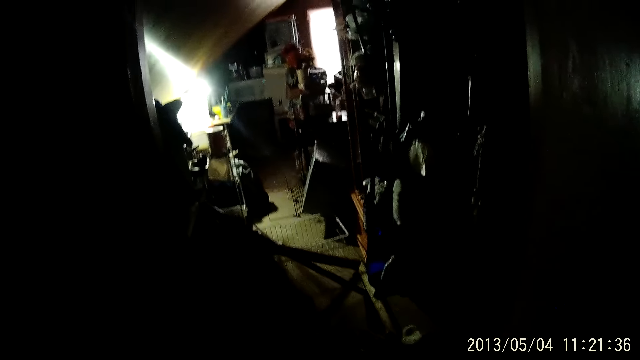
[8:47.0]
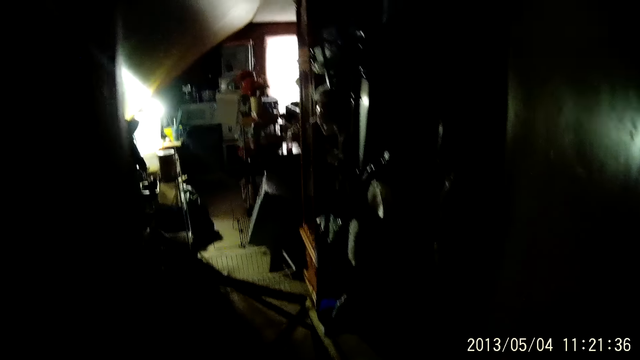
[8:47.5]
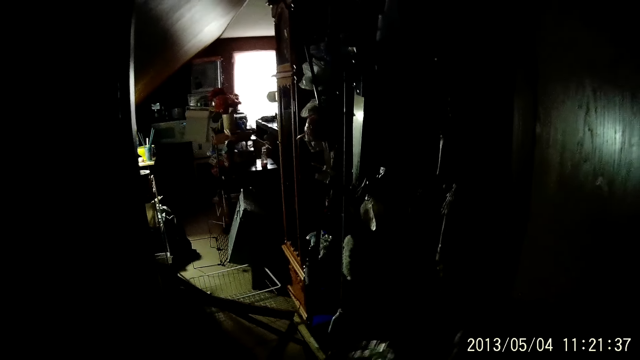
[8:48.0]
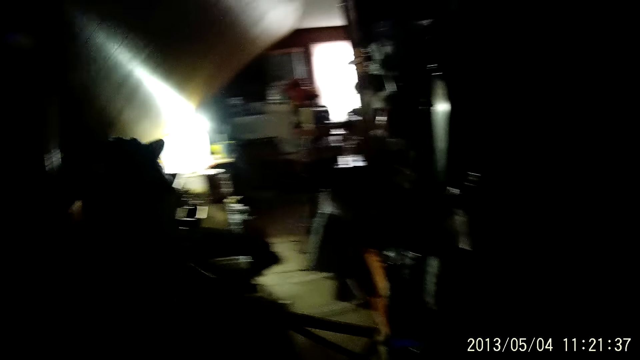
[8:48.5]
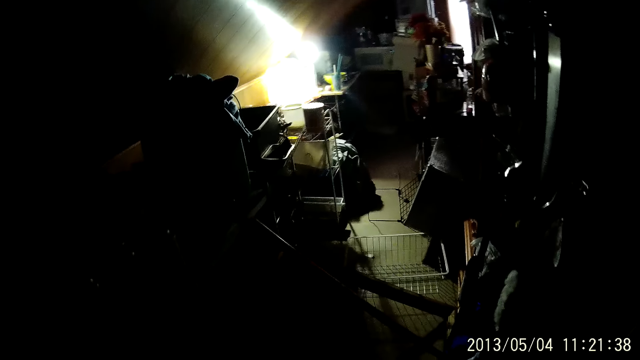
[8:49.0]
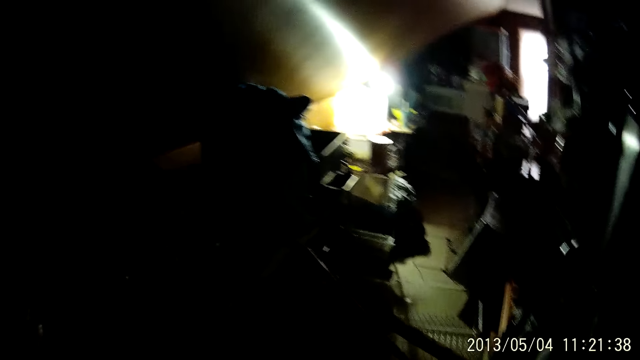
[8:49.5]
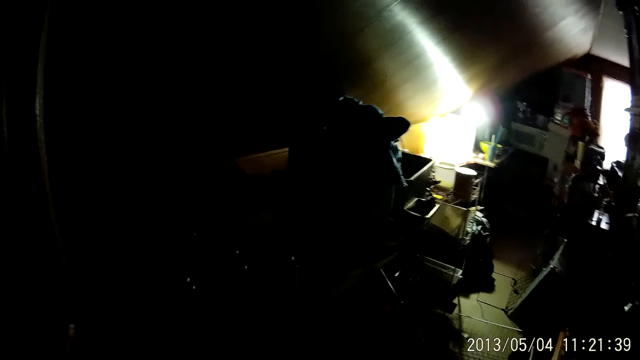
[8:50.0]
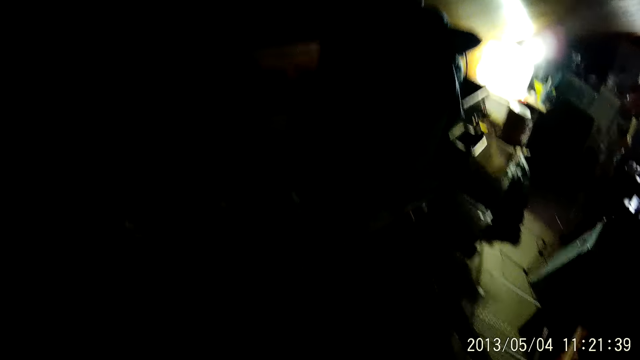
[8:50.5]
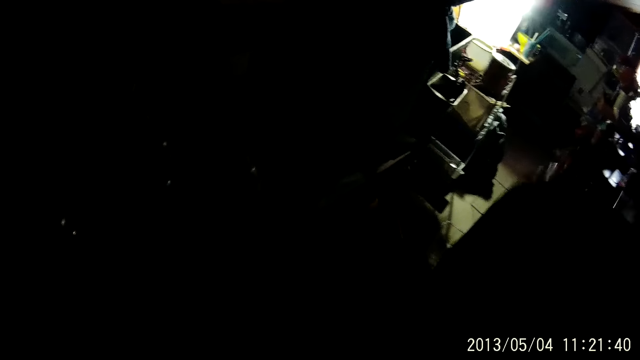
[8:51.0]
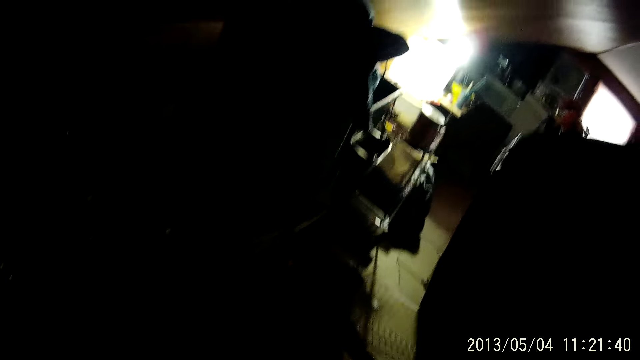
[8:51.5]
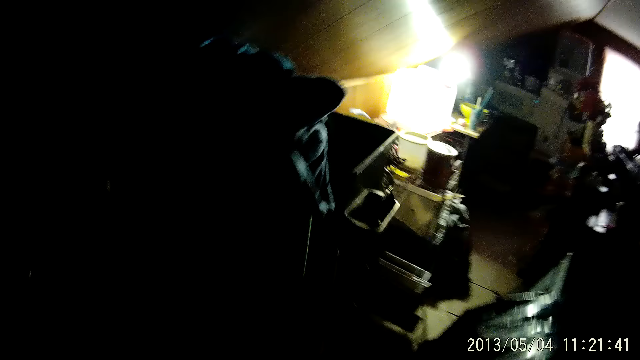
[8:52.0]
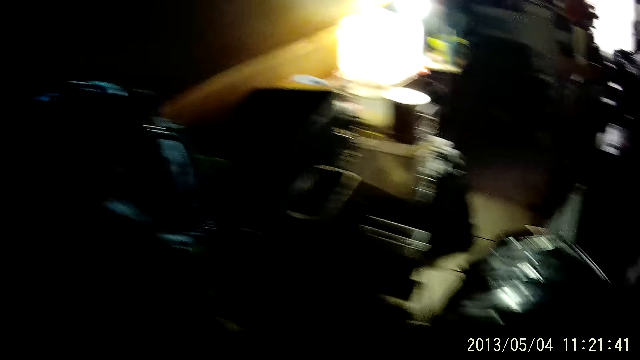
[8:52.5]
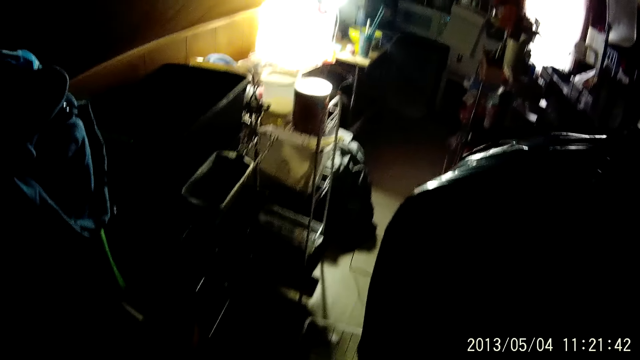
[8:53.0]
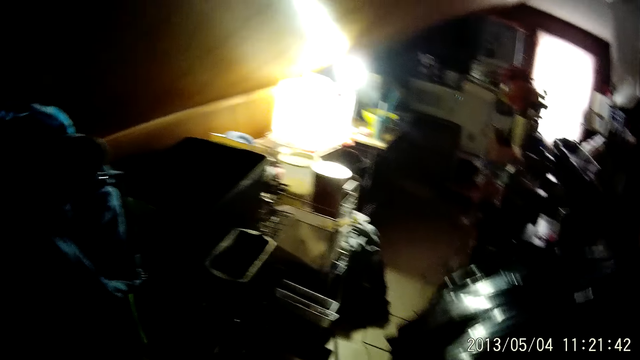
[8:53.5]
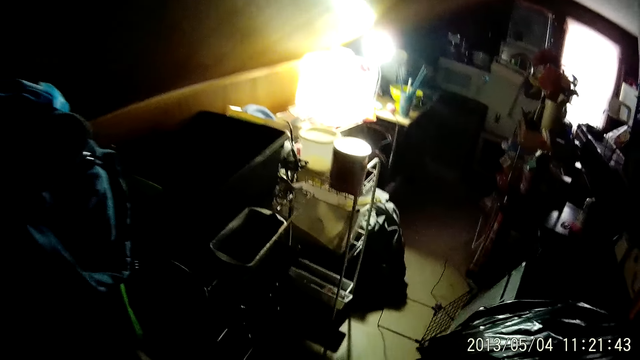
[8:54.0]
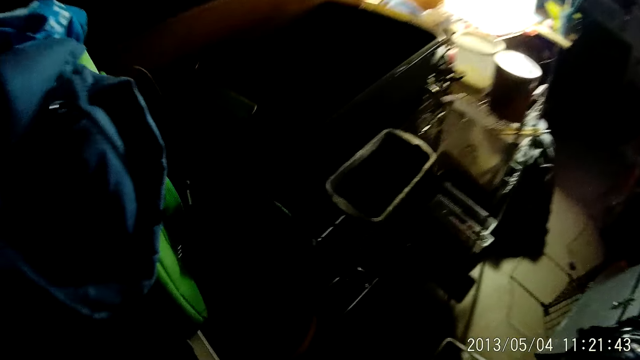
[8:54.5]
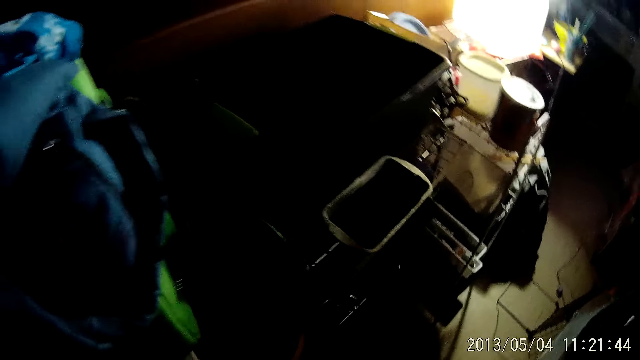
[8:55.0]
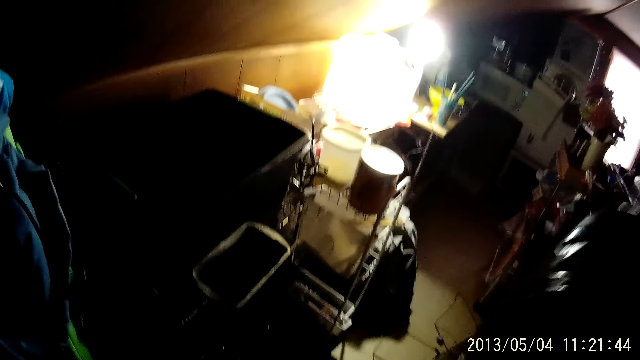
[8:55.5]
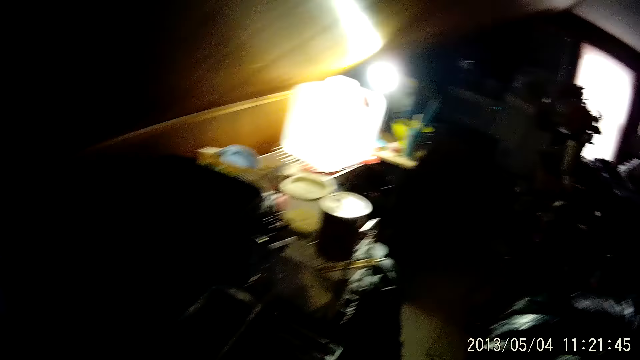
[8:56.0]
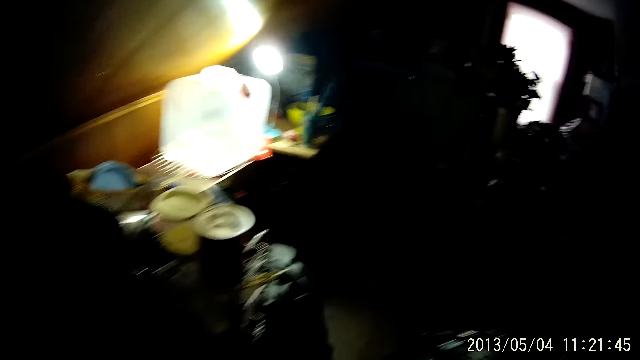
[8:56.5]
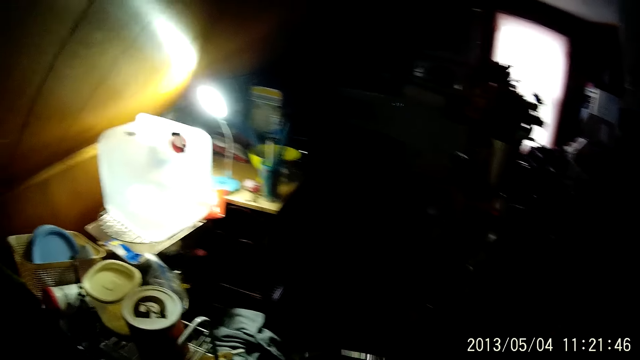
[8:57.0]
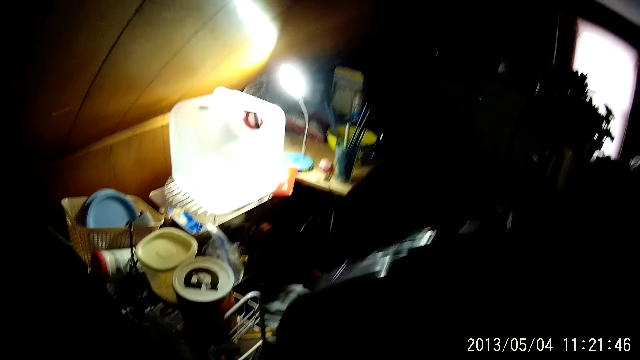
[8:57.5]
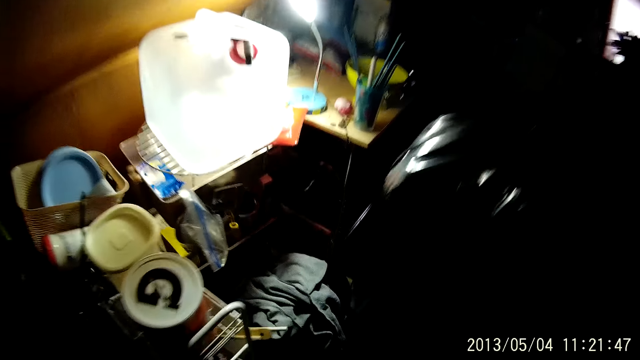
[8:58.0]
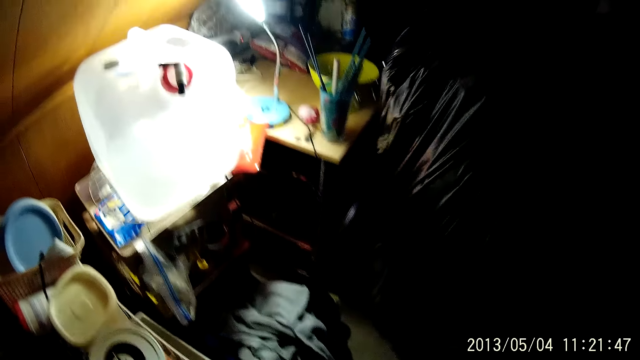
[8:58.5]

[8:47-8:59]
The camera wearer walks into the room. He walks around the house. He raises the trash bag in his right hand. He moves the hand. He steps forward.

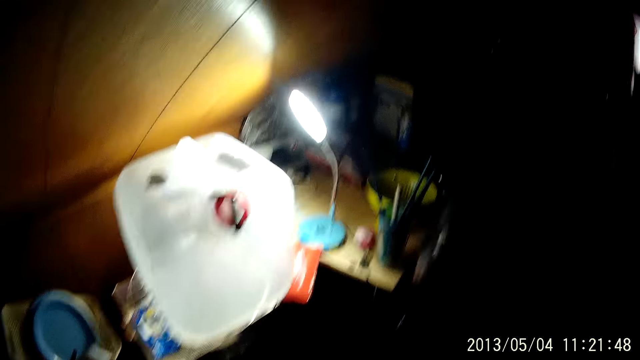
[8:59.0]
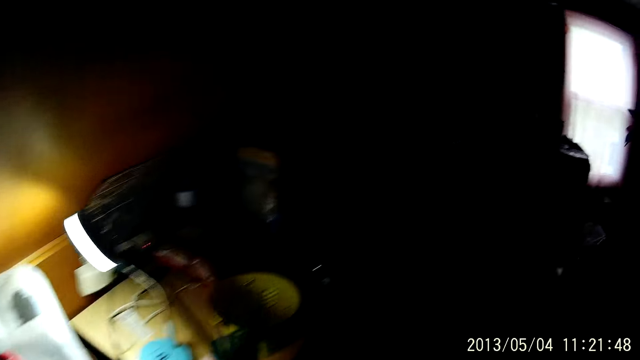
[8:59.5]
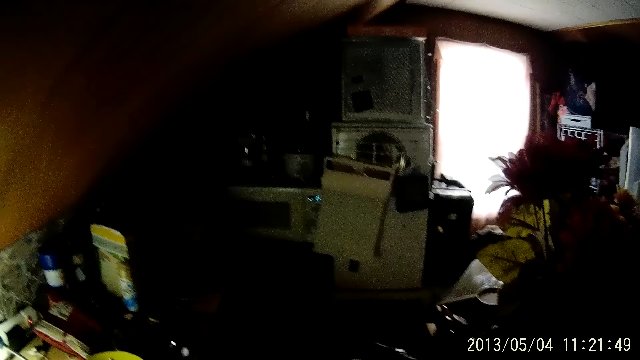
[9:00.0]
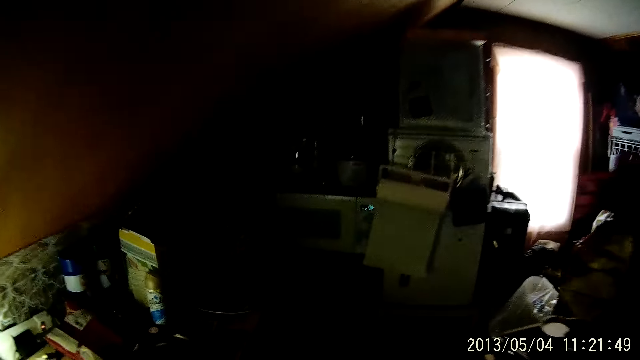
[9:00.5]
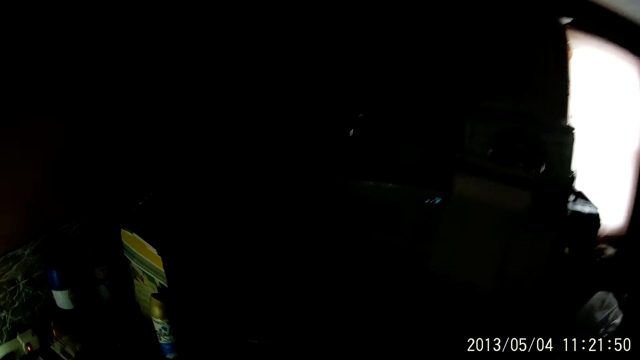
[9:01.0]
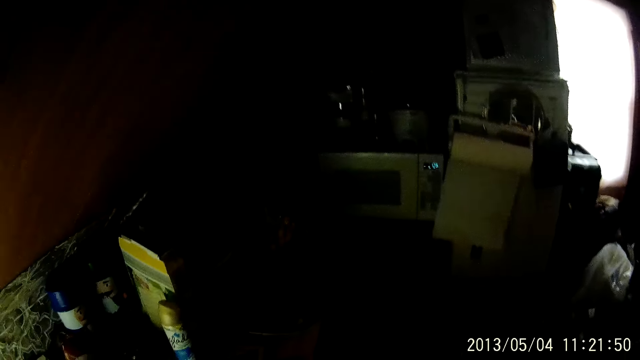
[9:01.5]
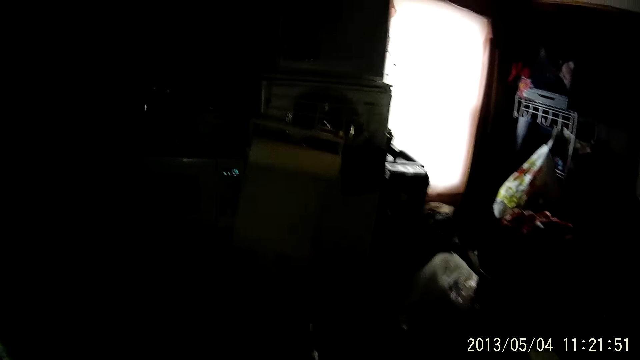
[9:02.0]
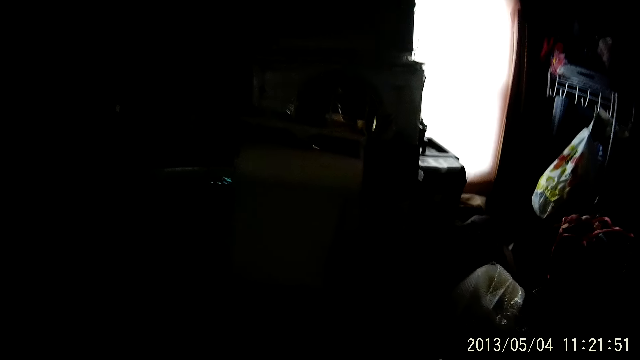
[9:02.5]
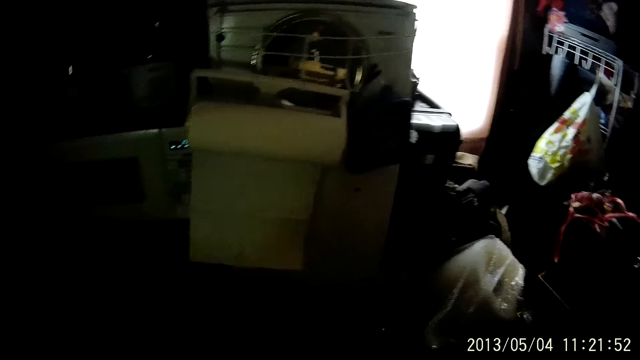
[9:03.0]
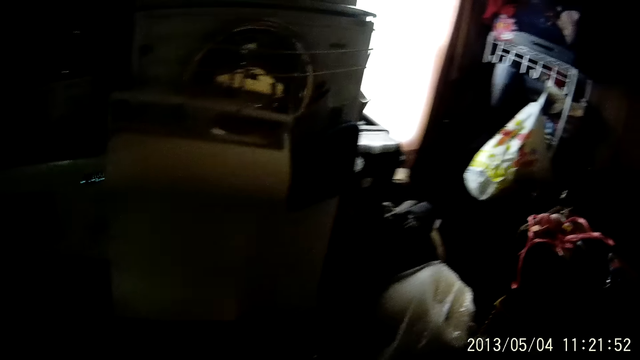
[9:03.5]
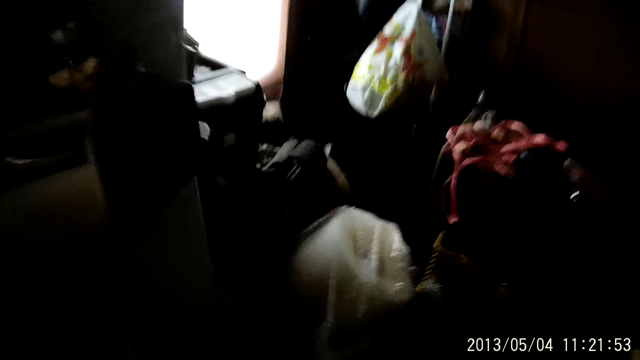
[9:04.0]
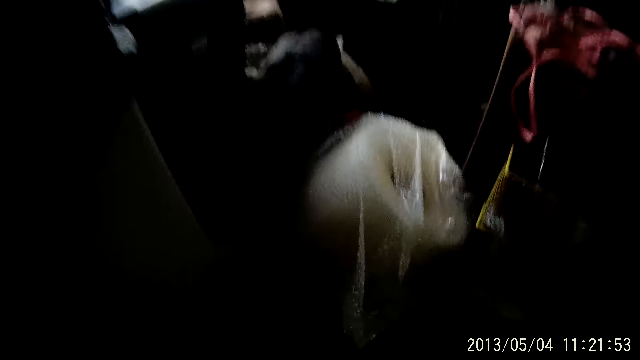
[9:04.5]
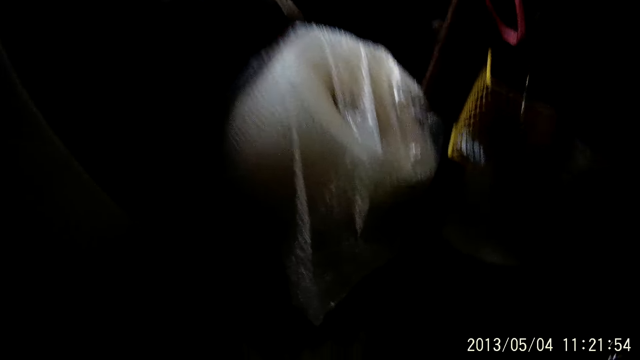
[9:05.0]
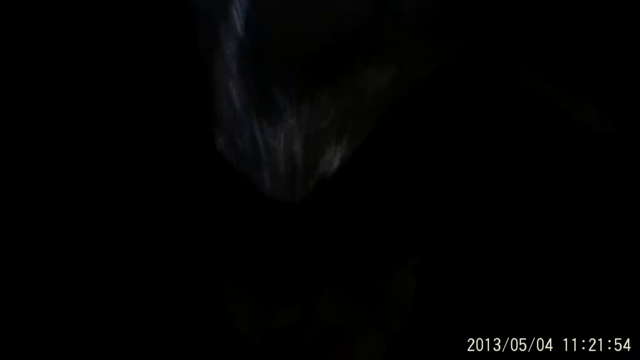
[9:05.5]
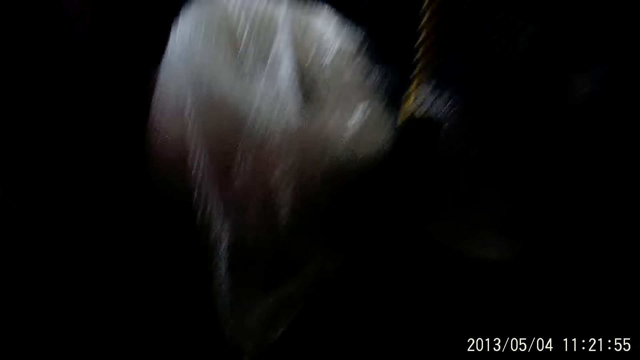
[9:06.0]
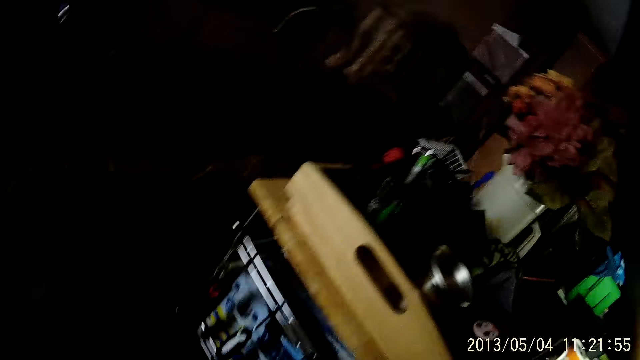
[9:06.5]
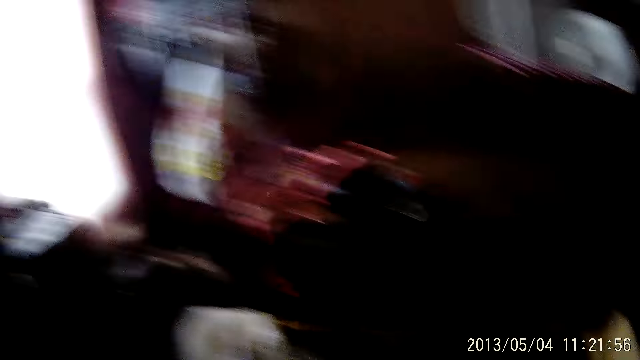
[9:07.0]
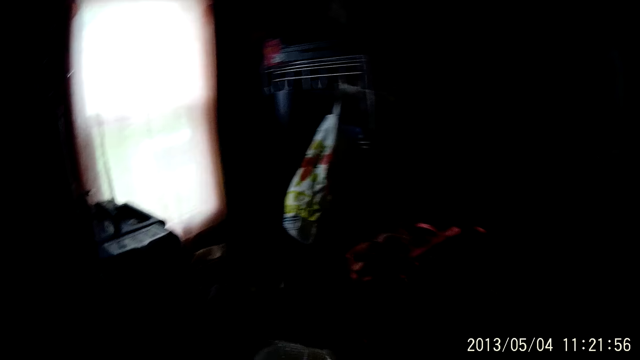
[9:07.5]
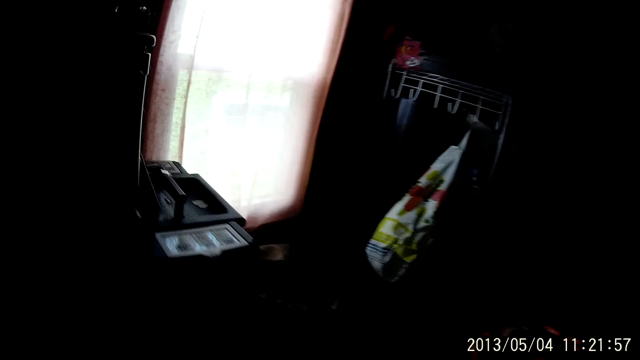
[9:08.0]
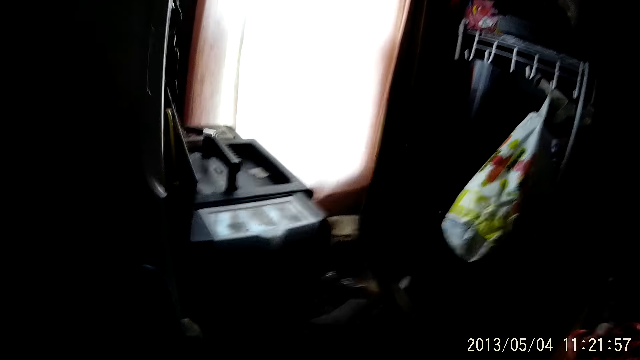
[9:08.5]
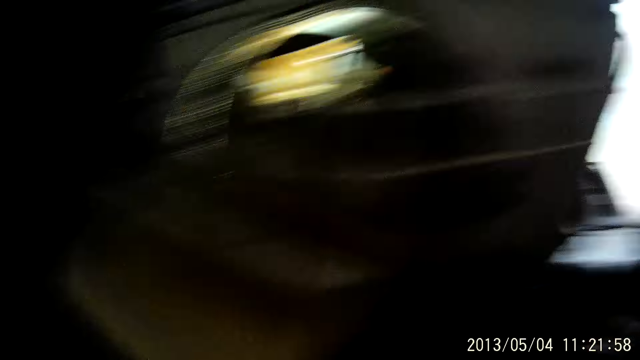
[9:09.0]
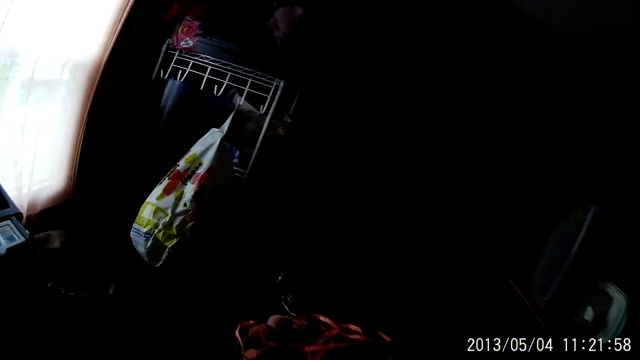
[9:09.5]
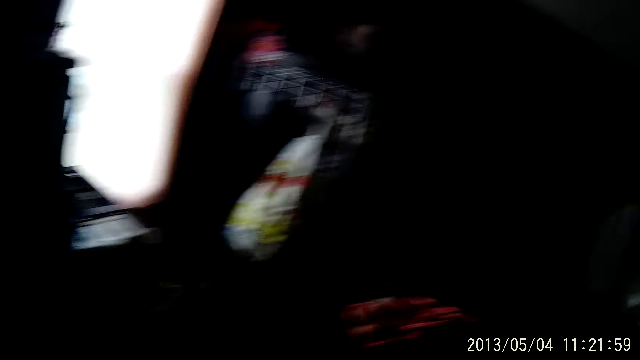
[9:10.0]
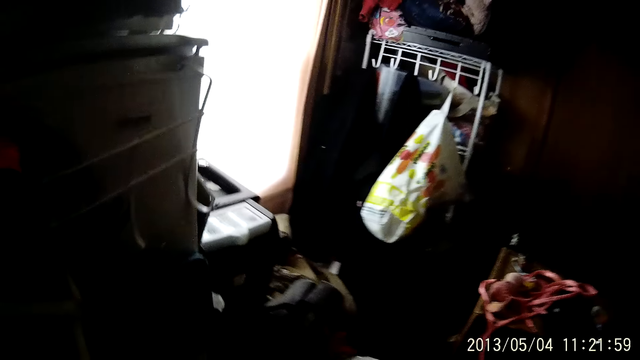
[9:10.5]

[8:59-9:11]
The camera wearer looks around.
